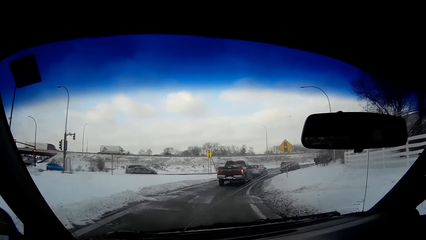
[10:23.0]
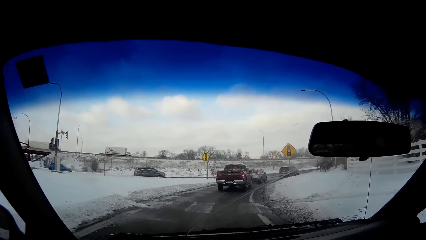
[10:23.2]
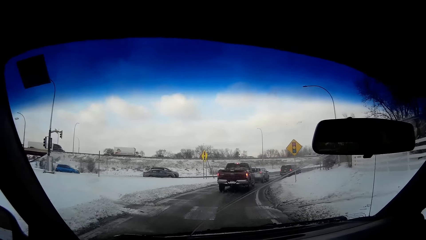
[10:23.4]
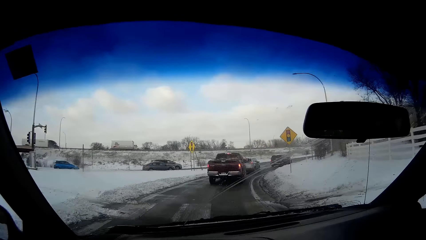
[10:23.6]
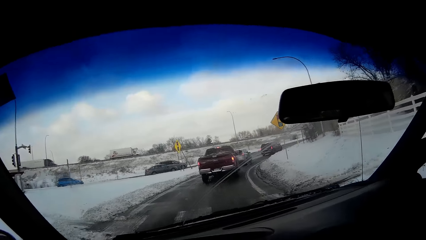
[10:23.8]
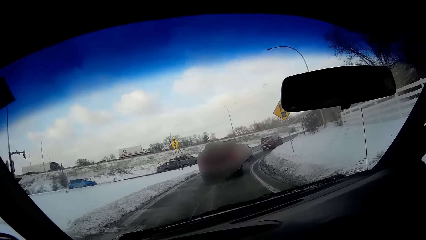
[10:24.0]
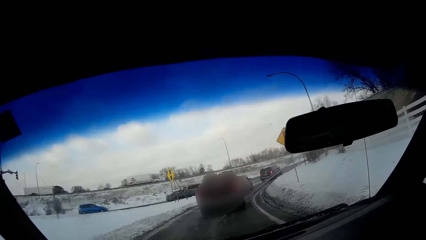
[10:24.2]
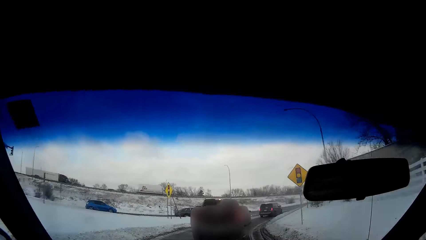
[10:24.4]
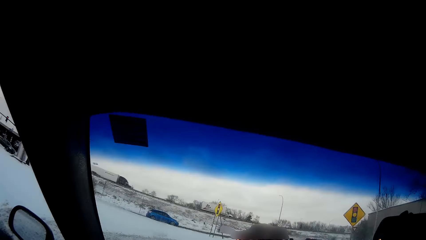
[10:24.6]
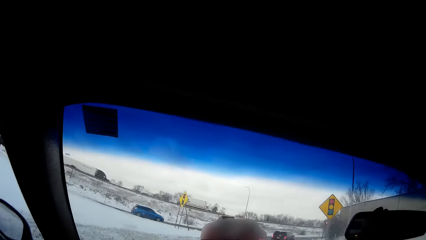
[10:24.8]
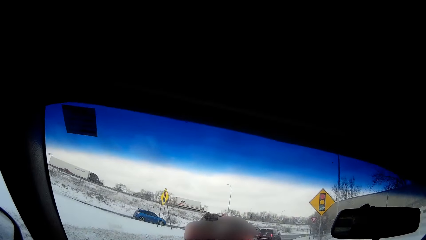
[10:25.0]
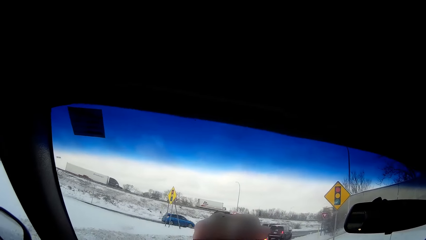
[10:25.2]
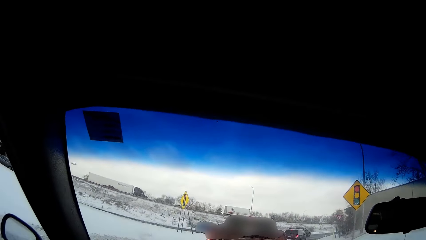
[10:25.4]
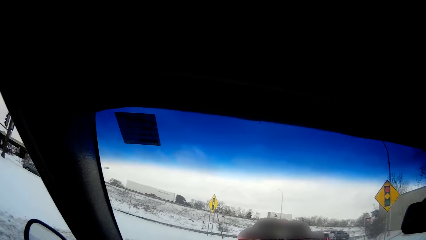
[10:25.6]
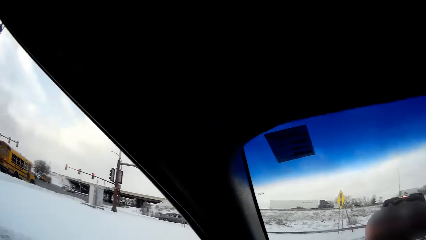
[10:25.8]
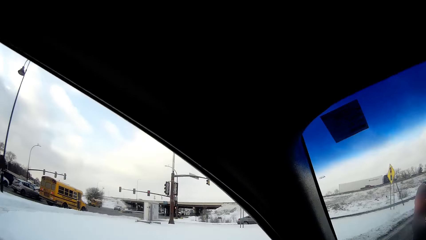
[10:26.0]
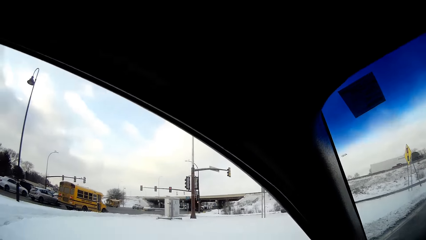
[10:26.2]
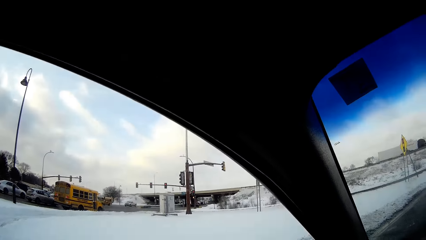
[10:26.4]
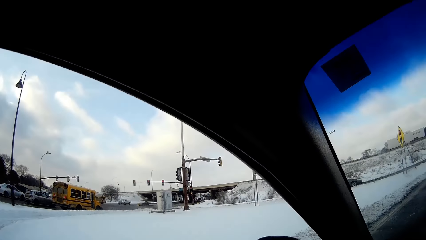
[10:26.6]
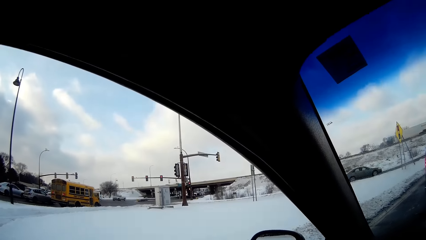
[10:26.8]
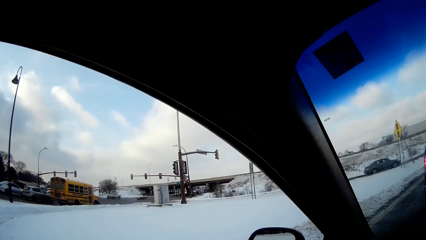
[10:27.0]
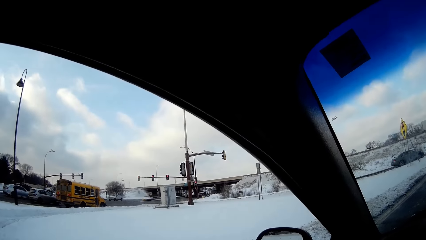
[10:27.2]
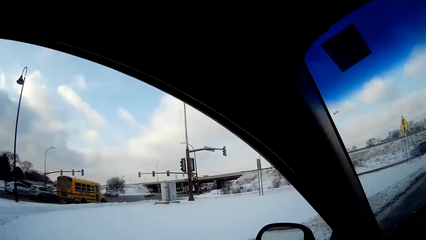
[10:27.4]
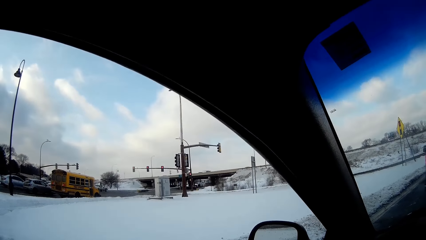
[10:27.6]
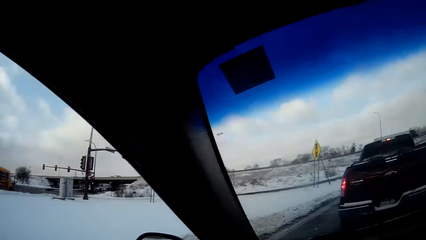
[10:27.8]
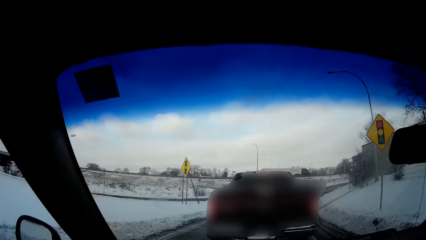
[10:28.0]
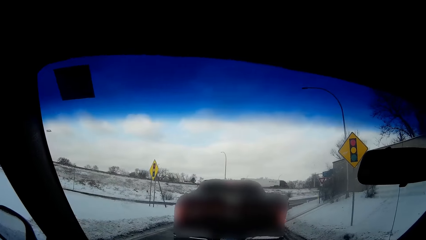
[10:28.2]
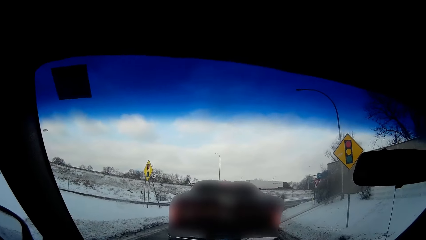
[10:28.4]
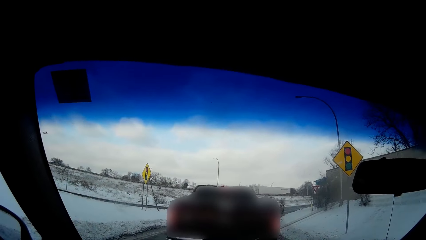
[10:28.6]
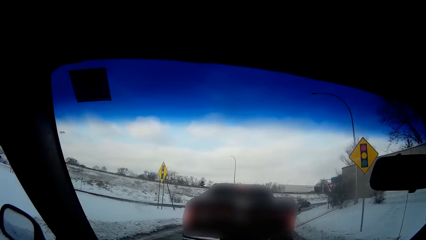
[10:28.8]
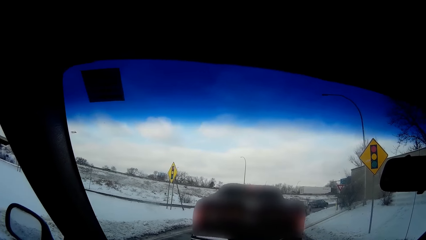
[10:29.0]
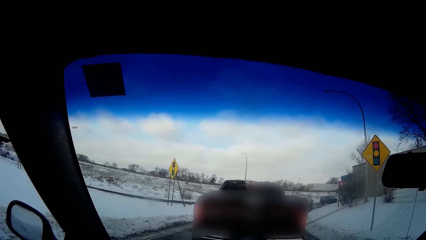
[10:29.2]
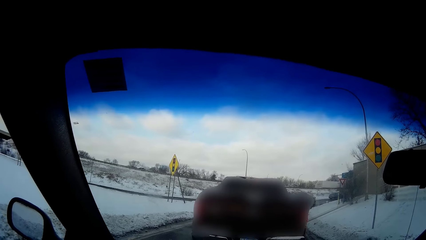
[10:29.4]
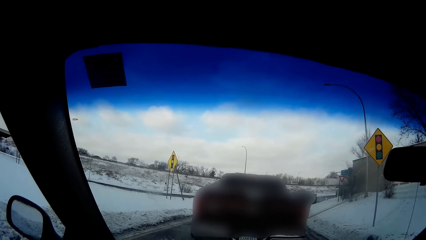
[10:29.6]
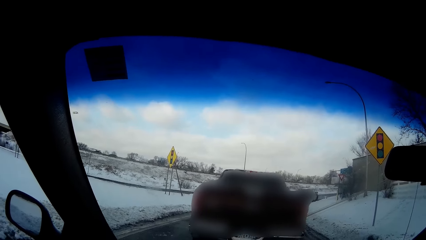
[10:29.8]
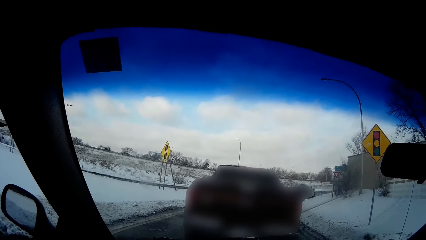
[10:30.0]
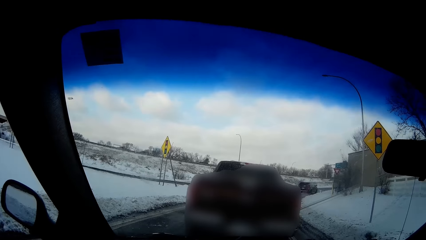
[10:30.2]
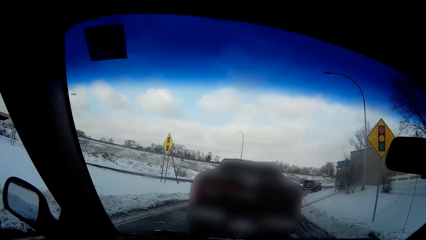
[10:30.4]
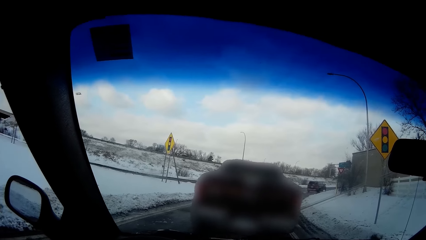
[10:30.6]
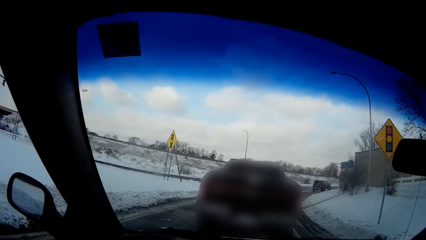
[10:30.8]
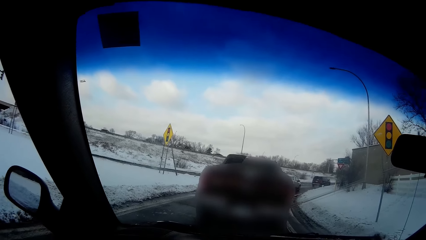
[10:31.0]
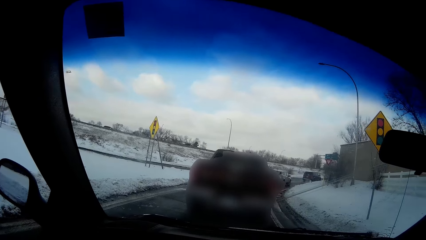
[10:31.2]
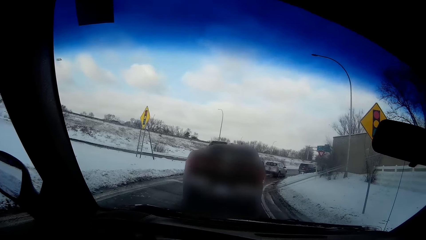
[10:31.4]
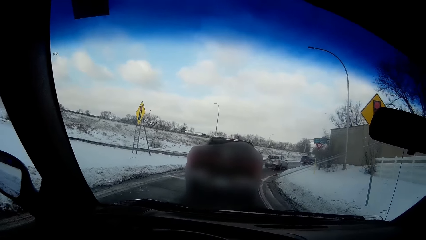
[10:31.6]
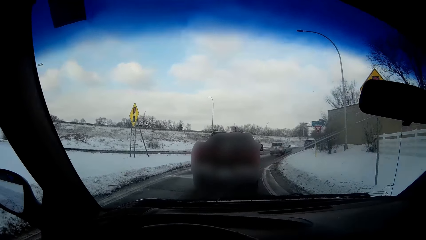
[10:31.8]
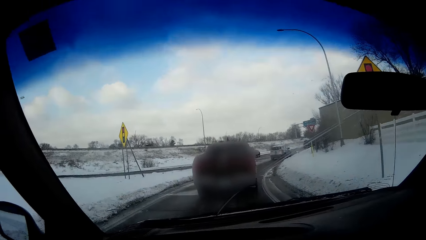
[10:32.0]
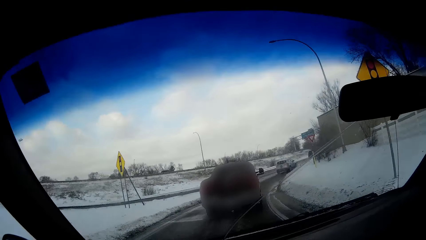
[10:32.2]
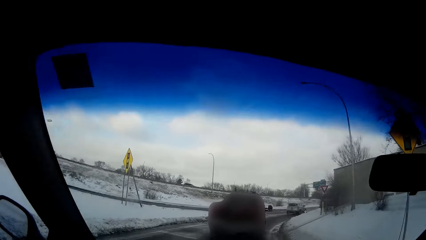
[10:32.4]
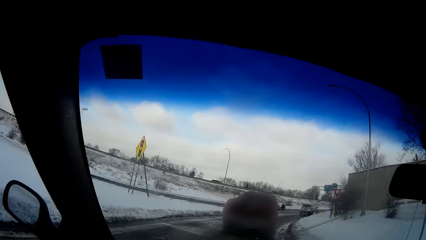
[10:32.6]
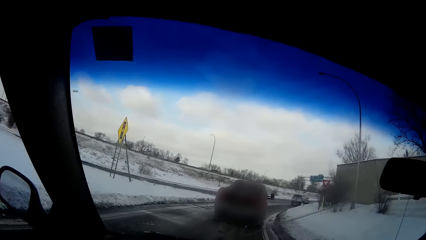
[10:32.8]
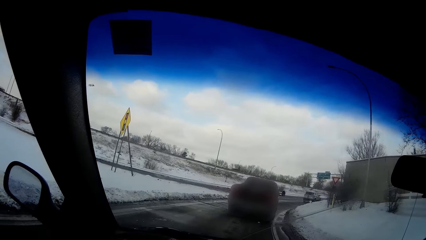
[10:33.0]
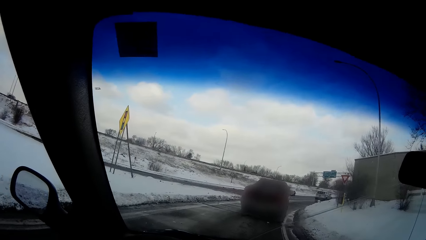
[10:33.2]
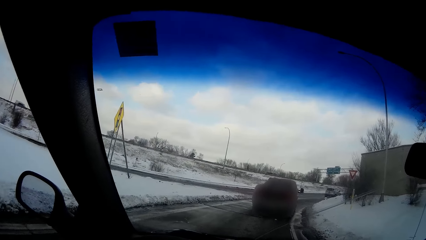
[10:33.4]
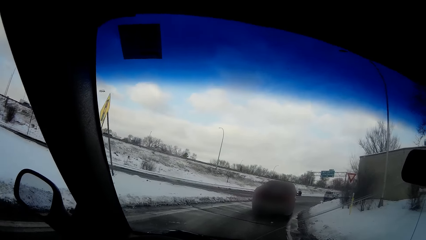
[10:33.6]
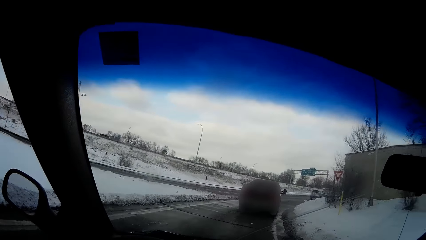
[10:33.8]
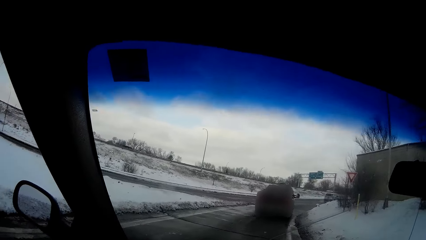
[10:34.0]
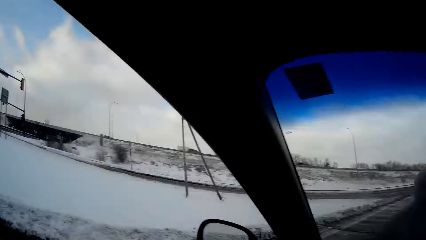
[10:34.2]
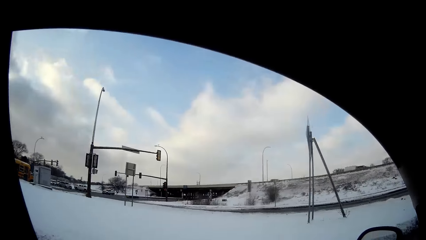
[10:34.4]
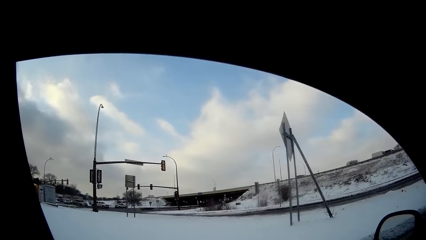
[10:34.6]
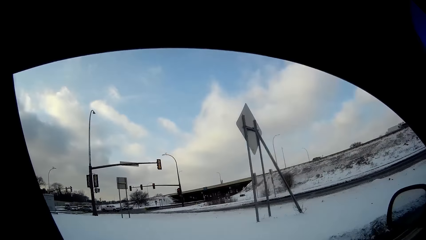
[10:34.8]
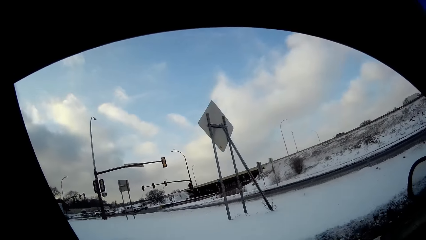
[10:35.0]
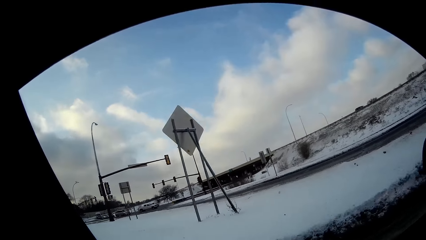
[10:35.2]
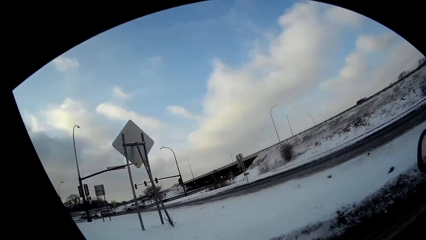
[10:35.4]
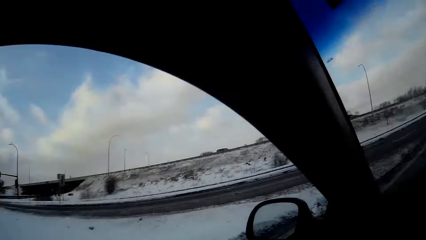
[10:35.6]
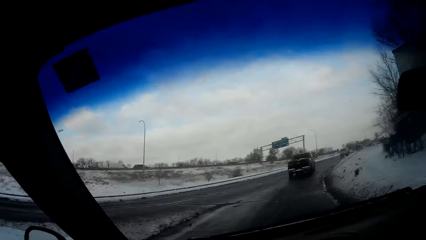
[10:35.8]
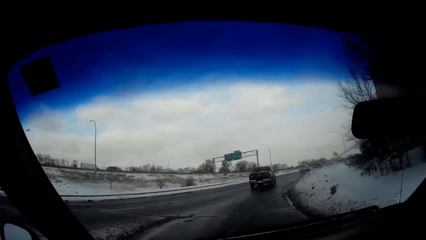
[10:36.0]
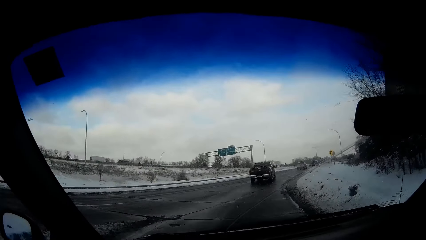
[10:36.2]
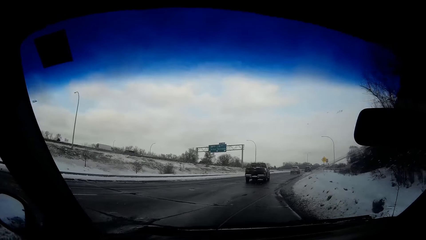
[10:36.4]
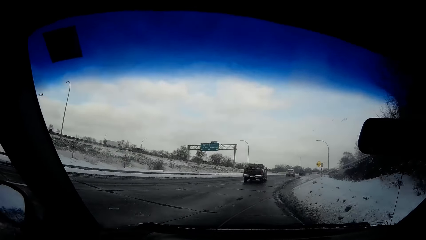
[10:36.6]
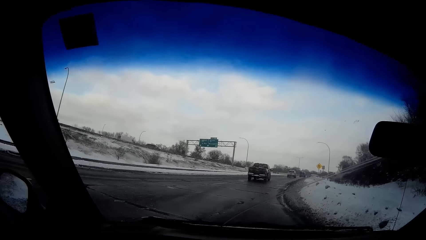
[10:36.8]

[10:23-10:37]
A pickup truck drives in front of the camera wearer. The camera wearer drives on the road. They stop the car, look aside, and look on the car.

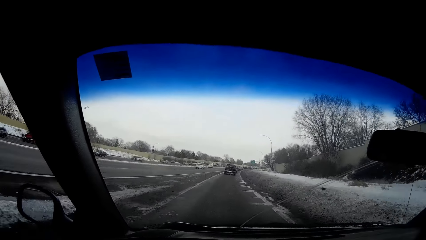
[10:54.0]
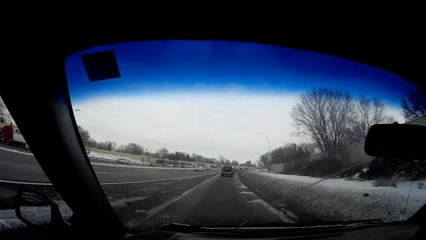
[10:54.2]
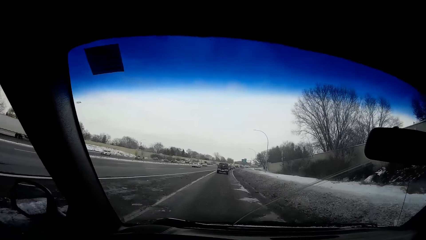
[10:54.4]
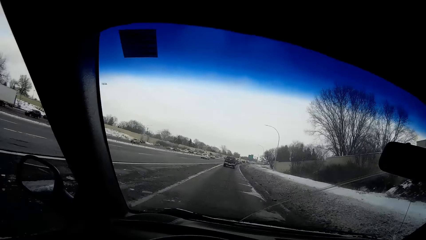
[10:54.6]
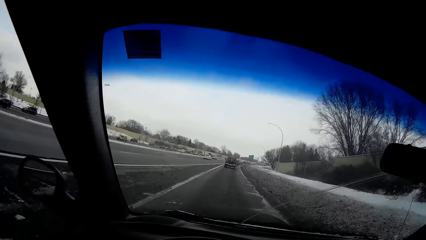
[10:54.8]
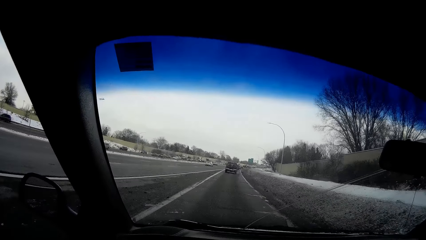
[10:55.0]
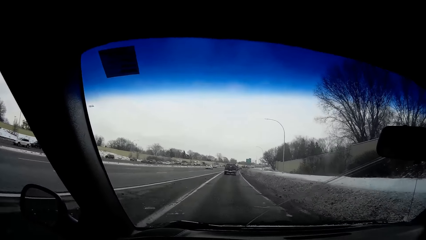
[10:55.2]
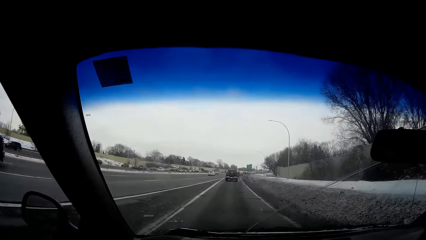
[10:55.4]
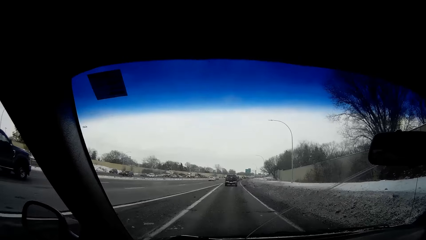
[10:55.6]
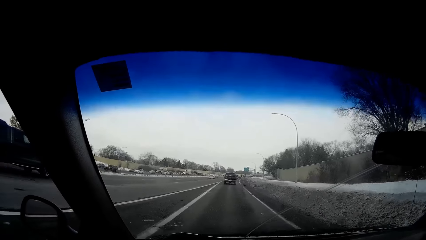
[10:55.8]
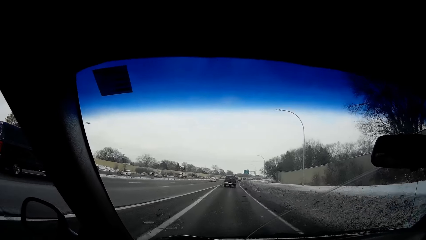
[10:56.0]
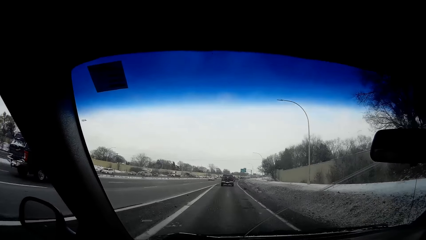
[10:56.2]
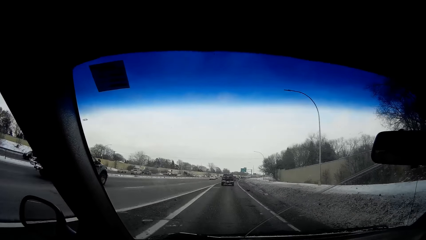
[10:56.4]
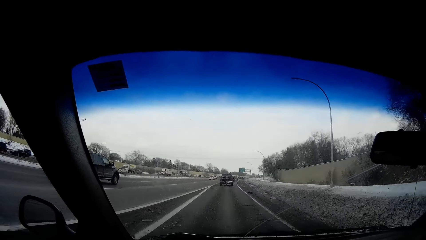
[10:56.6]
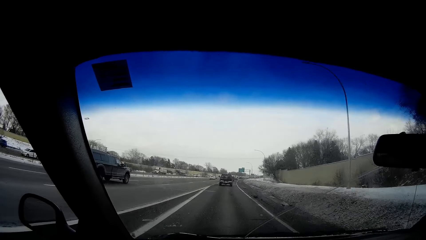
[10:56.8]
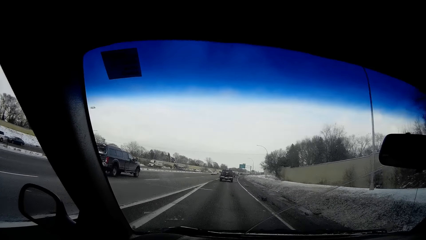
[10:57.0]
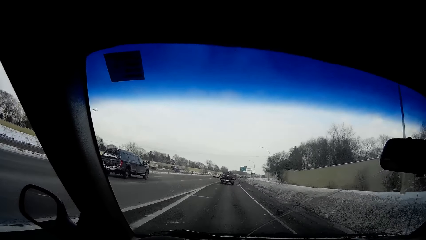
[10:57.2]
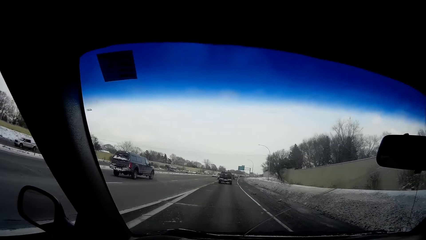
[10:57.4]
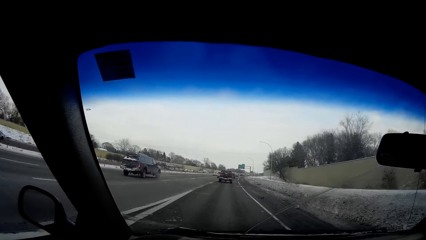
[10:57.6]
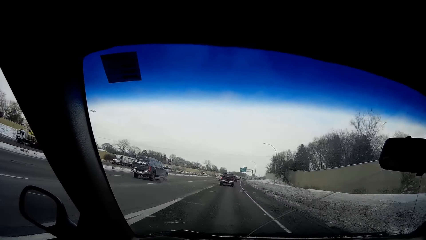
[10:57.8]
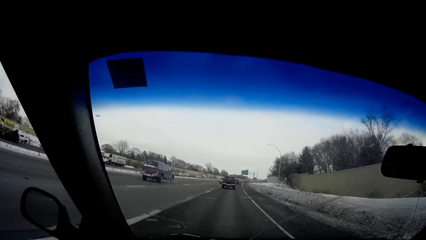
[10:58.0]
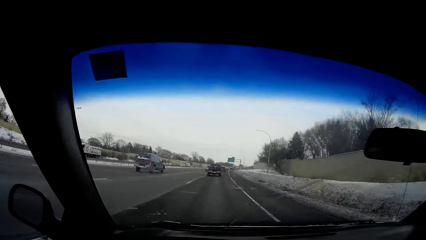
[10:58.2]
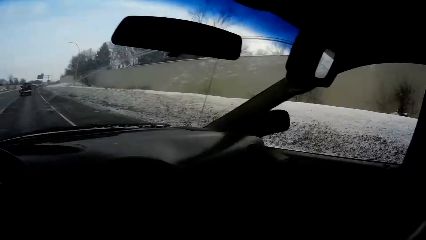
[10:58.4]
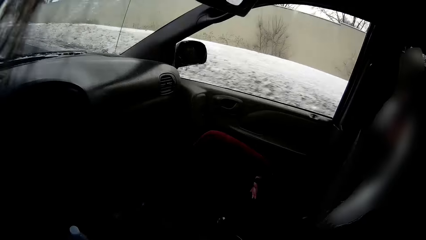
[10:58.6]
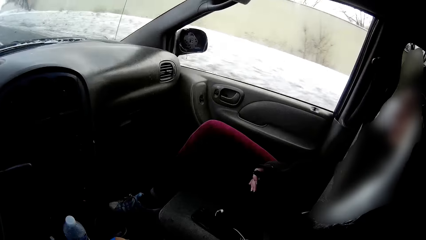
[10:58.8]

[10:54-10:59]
A black car drives past the camera wearer.
